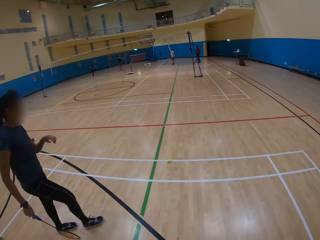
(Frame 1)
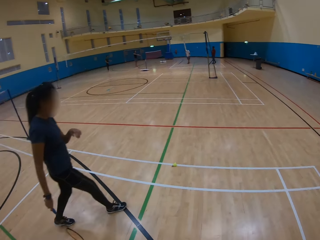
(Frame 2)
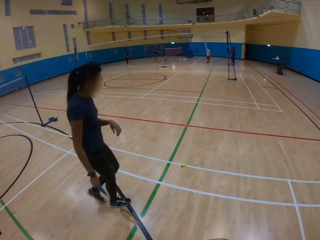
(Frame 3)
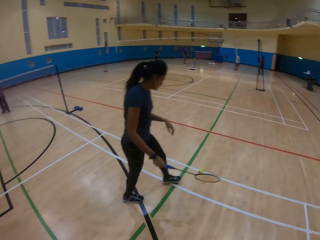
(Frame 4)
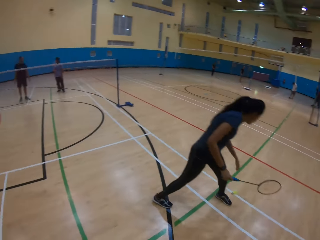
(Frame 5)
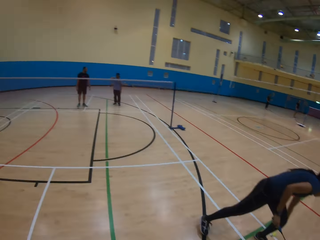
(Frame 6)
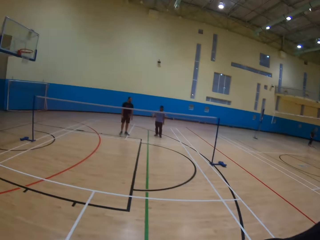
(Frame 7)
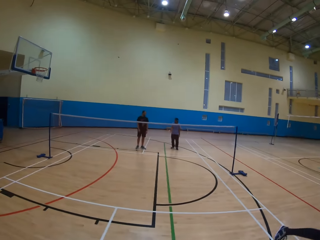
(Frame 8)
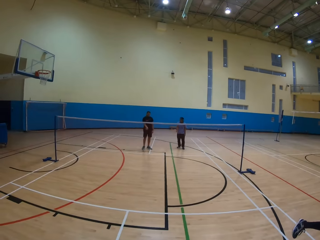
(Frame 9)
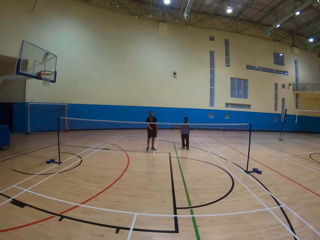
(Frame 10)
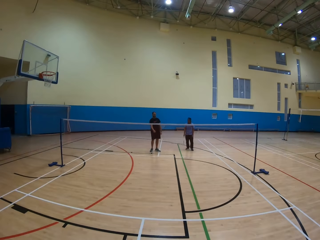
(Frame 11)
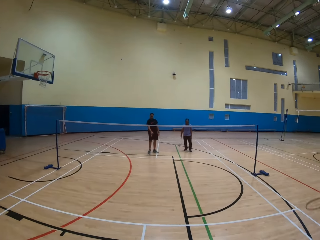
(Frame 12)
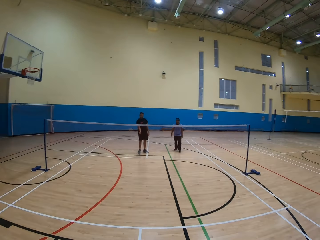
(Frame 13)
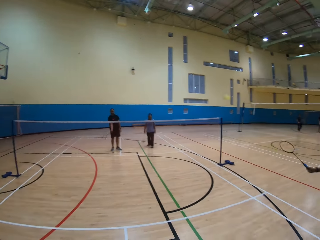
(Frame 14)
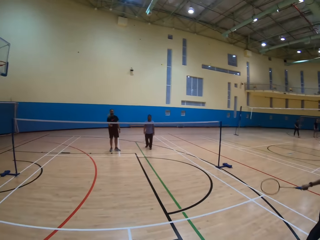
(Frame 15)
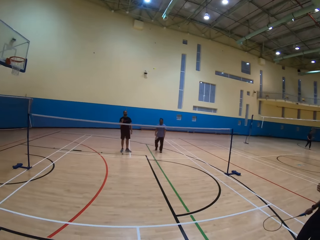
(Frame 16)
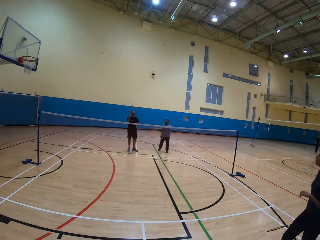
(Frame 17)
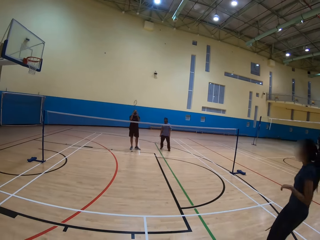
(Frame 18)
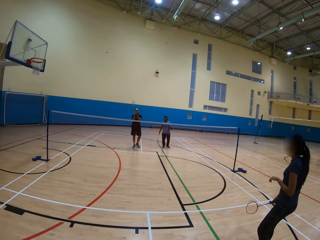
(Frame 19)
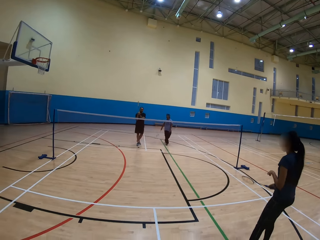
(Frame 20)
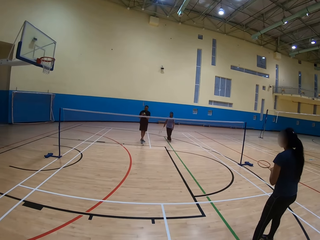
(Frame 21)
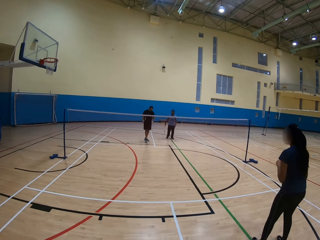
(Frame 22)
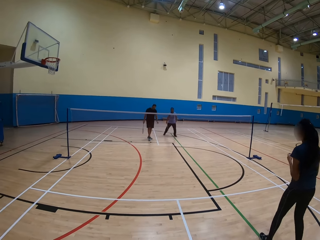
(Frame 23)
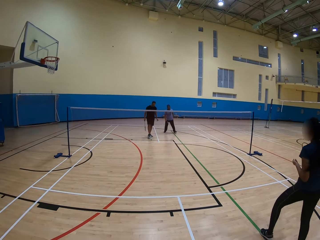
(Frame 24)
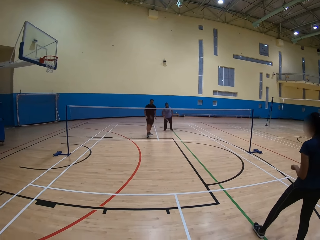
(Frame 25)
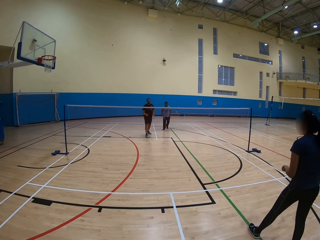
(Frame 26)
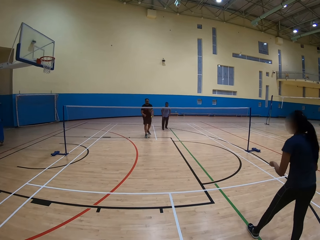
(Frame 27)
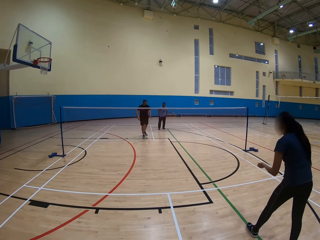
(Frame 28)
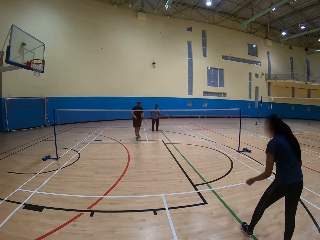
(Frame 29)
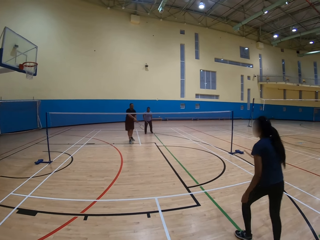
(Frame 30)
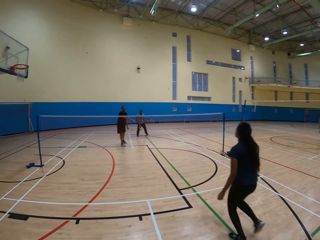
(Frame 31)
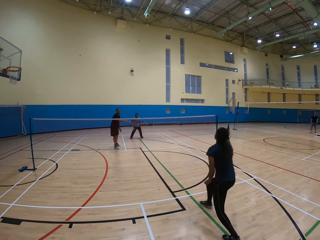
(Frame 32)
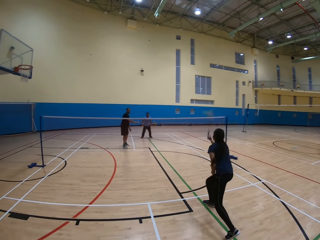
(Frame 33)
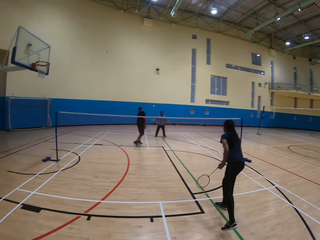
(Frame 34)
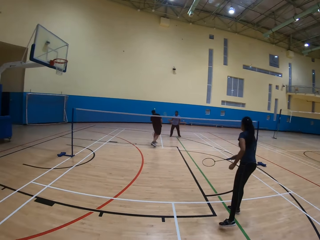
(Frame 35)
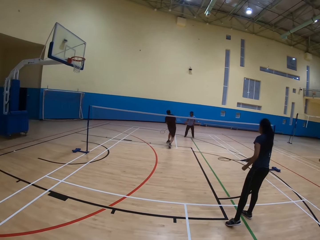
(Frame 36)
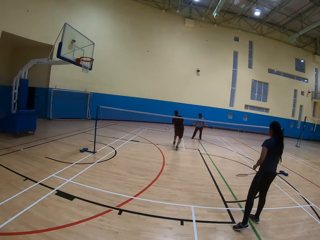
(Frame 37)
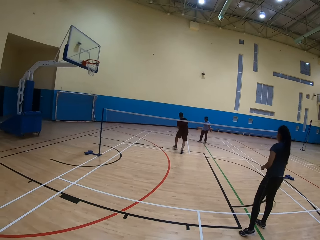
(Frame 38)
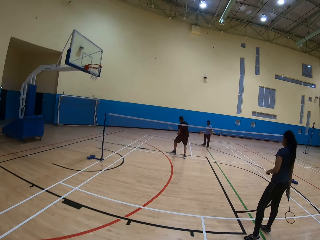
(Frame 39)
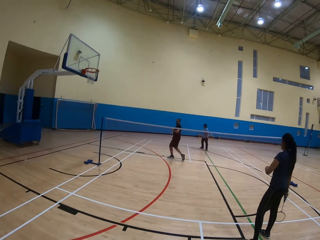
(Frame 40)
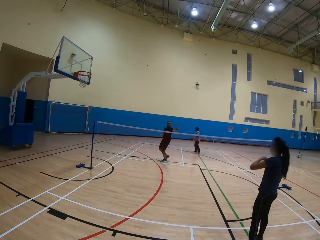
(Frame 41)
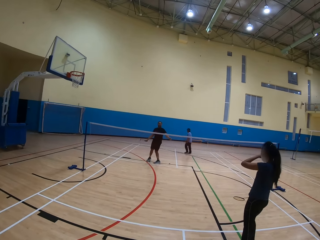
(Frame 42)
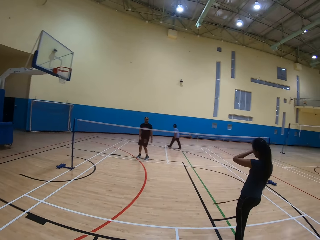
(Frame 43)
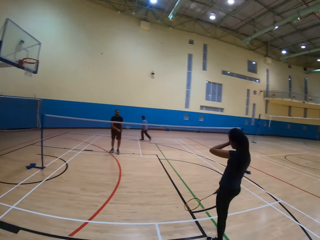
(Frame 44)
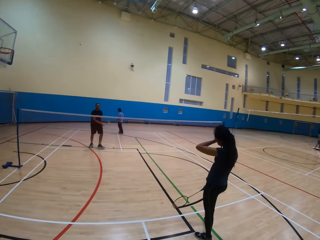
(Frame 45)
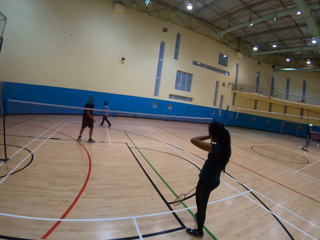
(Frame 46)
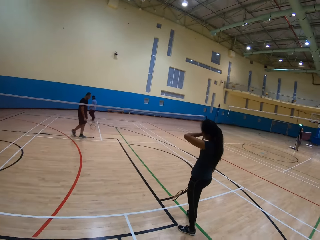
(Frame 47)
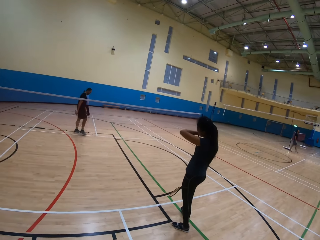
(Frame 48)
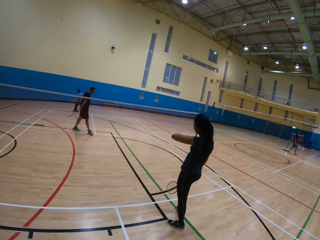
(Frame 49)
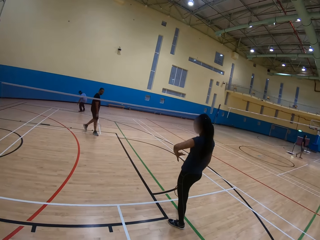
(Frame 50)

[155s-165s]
A woman moves around. The woman picks the shuttlecock from the floor and plays the badminton game. A man plays the badminton game. The woman plays the badminton game. The man plays the badminton game.

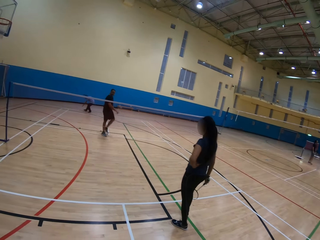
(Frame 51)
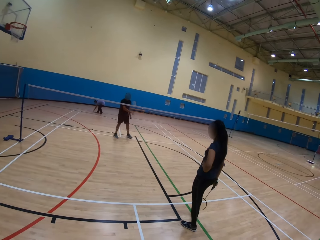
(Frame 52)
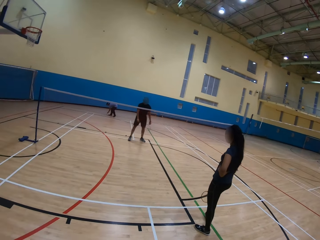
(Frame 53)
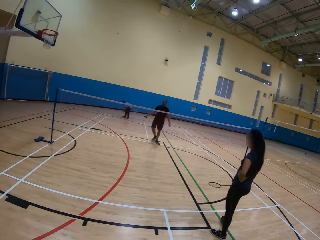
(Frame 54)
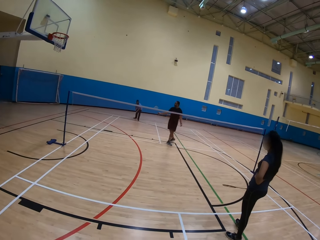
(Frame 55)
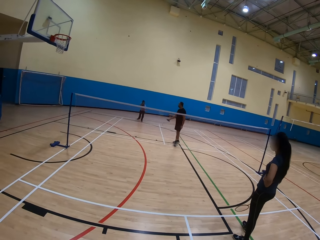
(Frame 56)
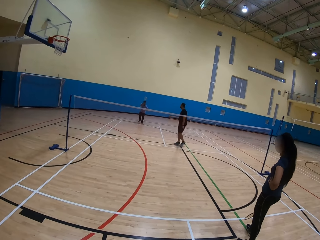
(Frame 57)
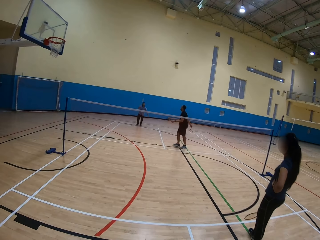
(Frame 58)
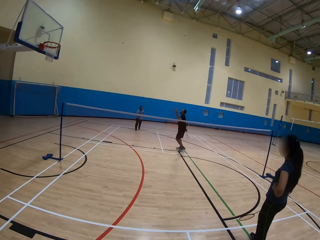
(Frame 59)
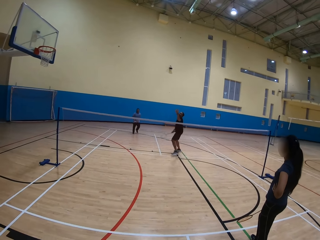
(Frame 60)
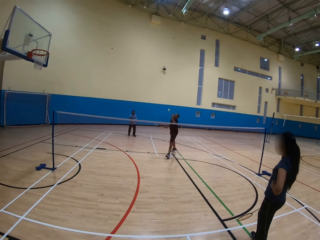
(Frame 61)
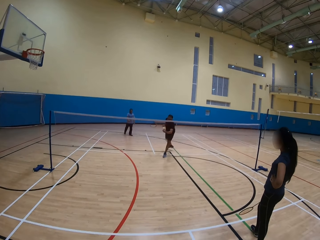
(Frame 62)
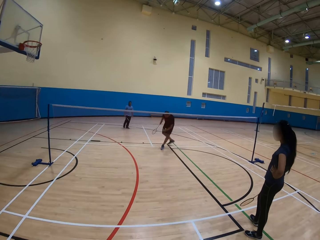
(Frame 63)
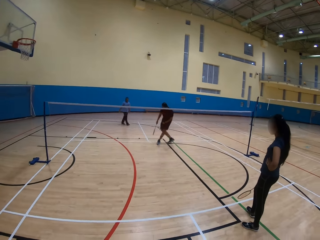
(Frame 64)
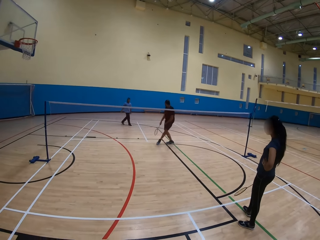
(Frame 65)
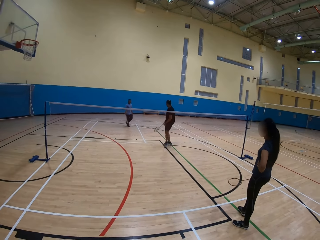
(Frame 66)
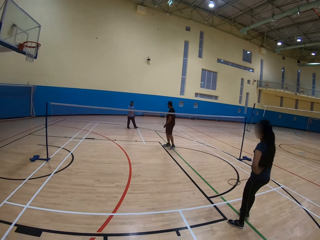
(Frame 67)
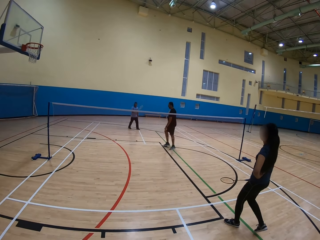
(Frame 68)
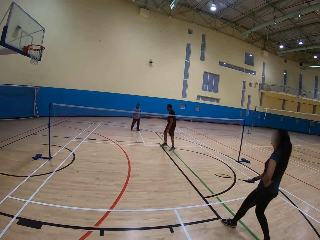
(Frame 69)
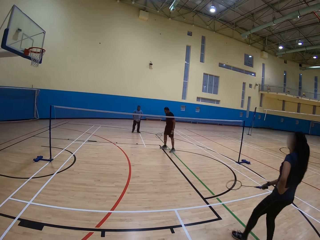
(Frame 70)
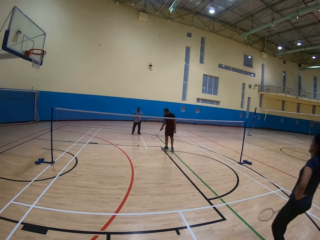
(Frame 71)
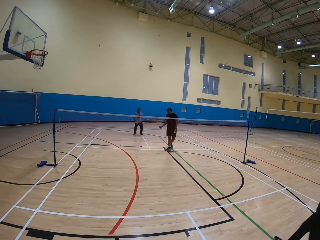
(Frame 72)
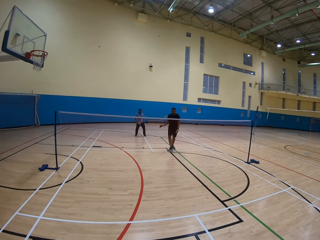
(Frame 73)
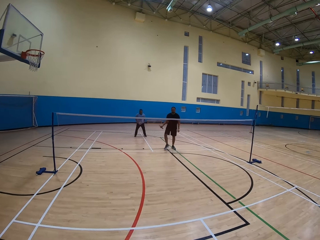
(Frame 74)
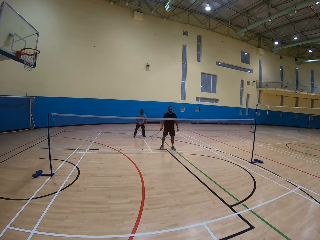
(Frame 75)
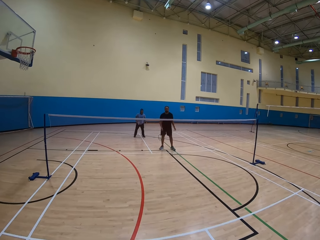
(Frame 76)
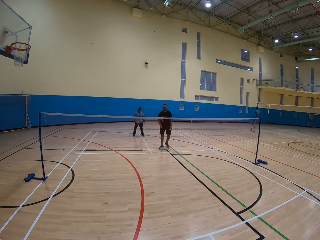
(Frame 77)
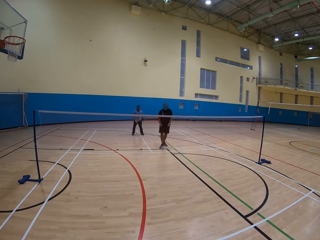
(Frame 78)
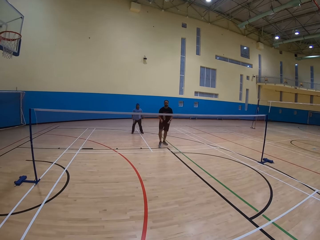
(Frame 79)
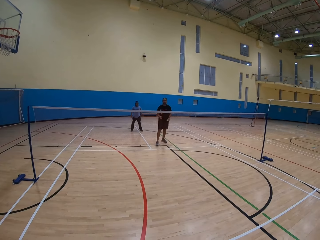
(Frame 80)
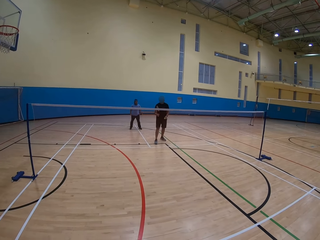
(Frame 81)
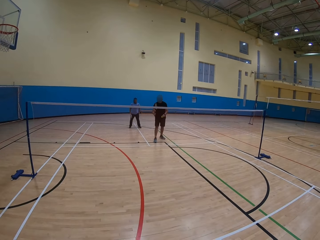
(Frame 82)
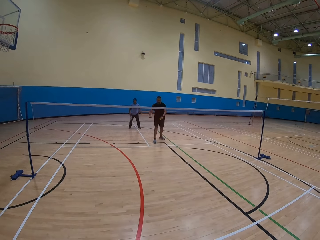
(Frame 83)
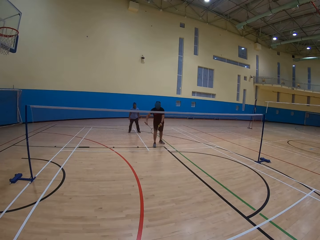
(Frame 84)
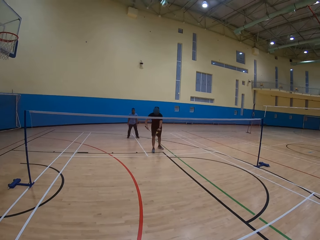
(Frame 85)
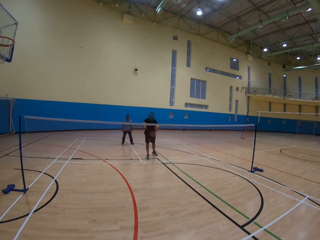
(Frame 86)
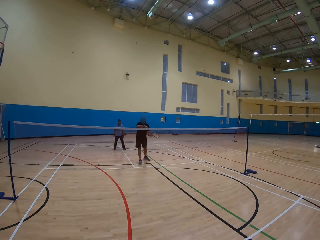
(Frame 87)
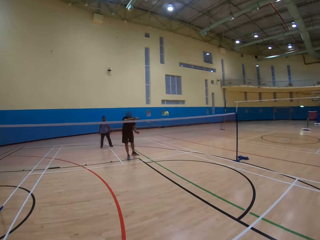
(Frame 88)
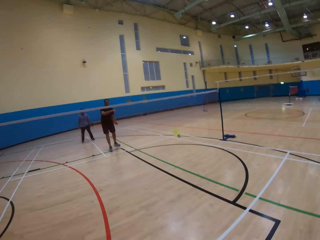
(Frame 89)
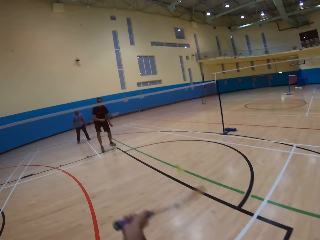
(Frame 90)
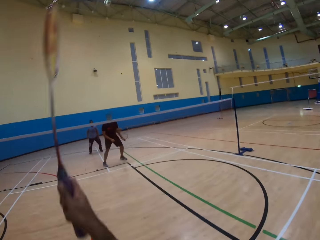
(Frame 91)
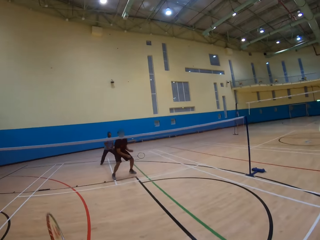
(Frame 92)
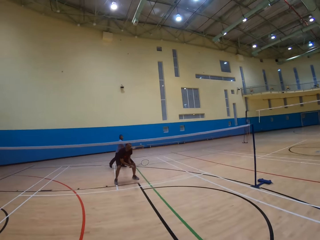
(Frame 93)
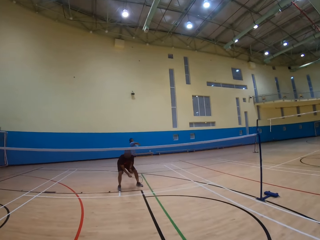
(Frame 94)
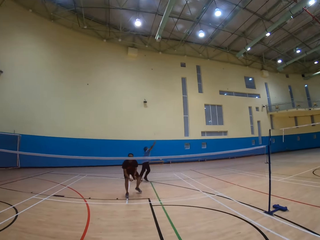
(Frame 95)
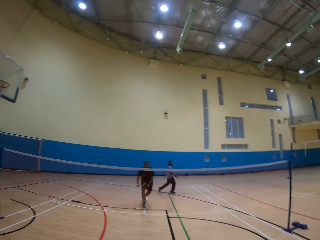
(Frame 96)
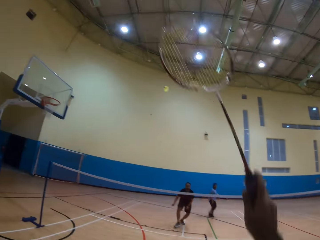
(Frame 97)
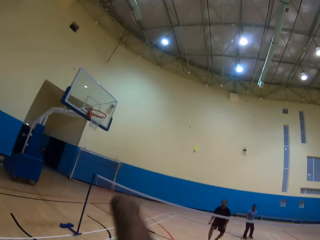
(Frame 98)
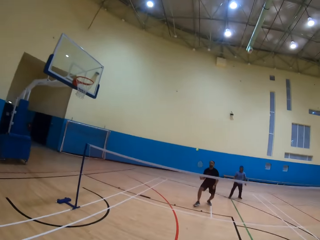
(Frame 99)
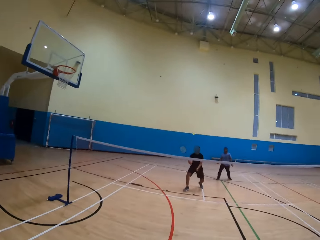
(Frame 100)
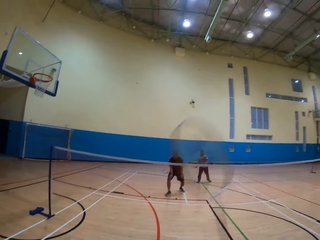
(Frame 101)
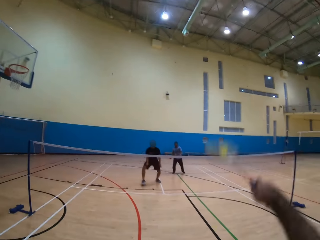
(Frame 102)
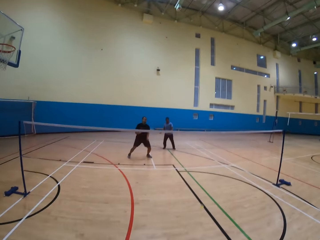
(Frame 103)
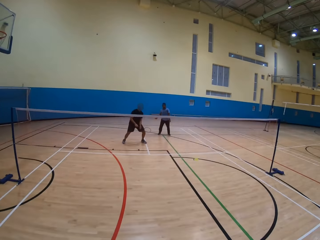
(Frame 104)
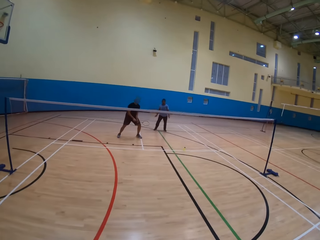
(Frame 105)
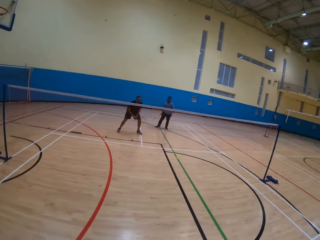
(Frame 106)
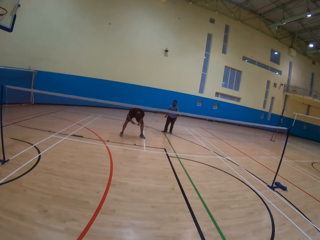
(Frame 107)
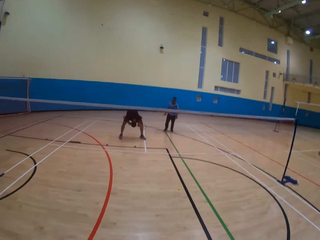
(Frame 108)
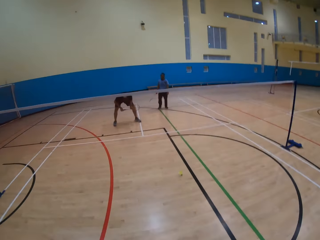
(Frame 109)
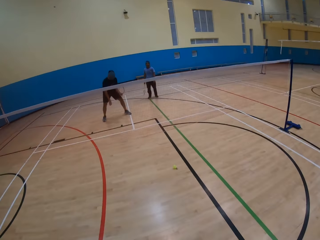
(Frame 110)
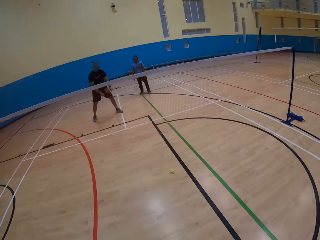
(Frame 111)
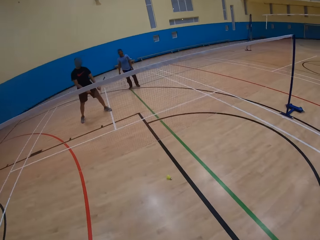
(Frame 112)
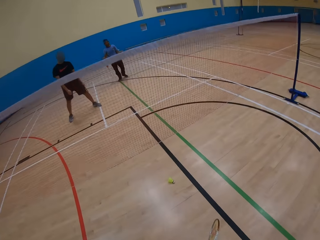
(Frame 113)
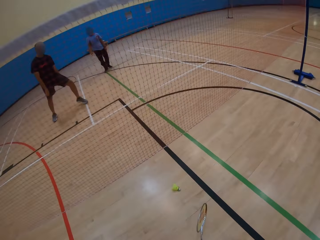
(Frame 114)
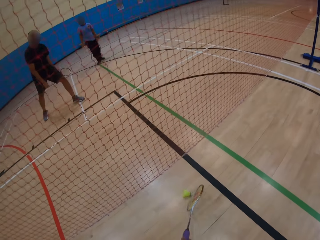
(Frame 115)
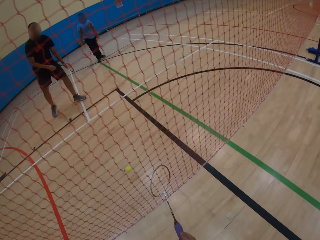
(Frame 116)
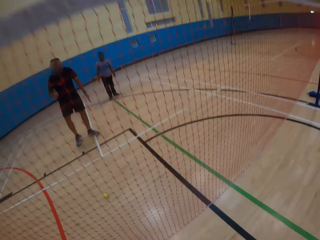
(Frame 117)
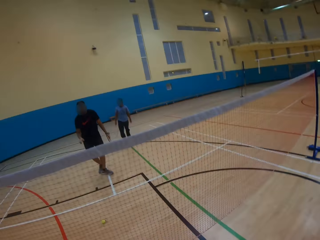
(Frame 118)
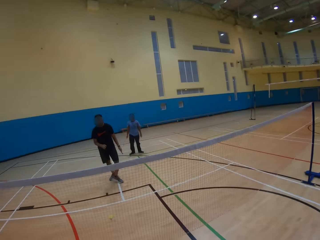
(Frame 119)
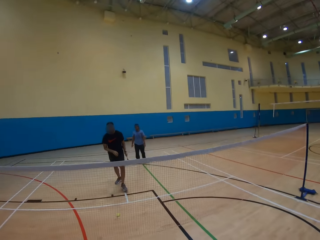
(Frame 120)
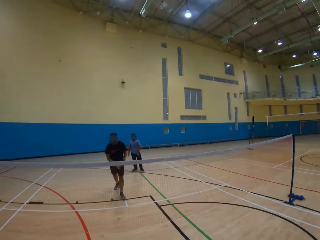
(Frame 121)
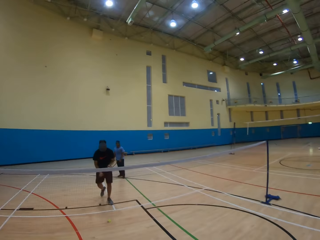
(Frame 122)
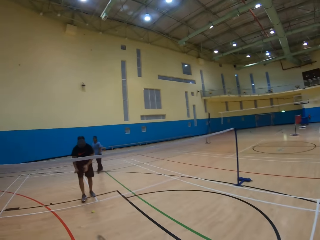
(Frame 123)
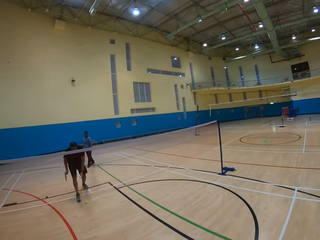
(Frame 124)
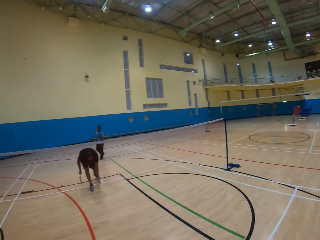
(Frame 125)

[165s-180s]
A man moves around. The man collects the ball. Another man moves around and plays the badminton game. A woman moves backward. The other man plays the badminton game and throws the ball. The camera wearer plays the badminton game. The other man plays the badminton game. The camera wearer plays the badminton game.
